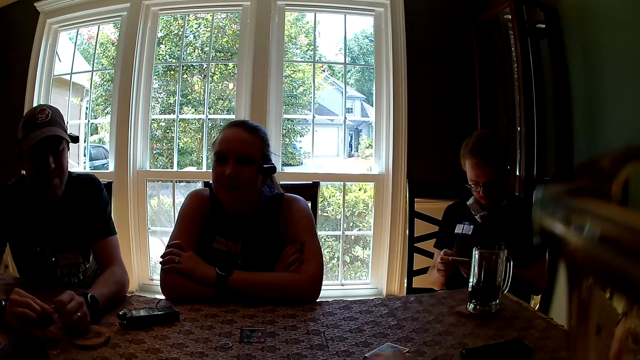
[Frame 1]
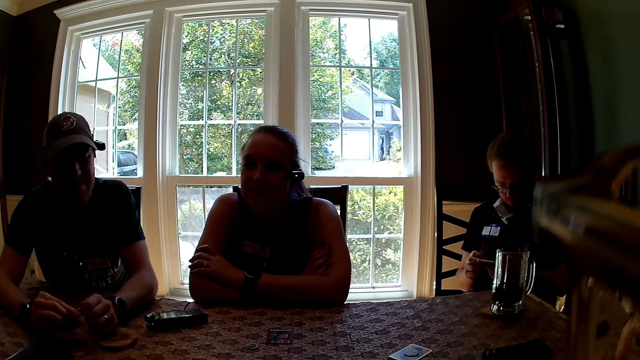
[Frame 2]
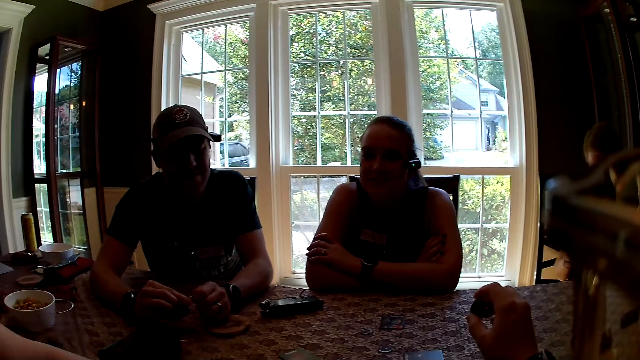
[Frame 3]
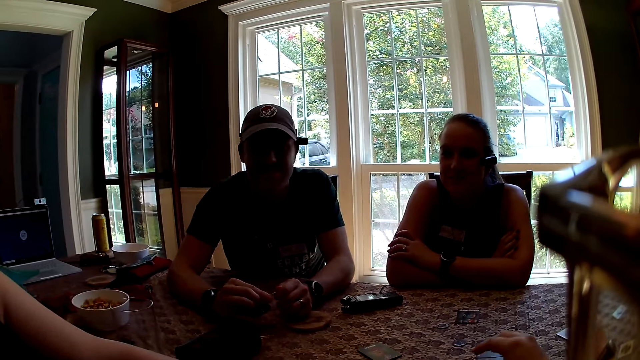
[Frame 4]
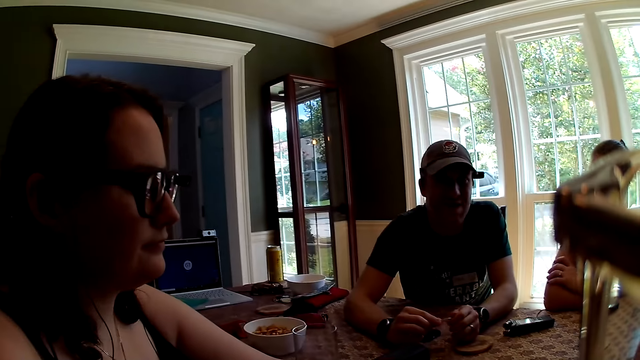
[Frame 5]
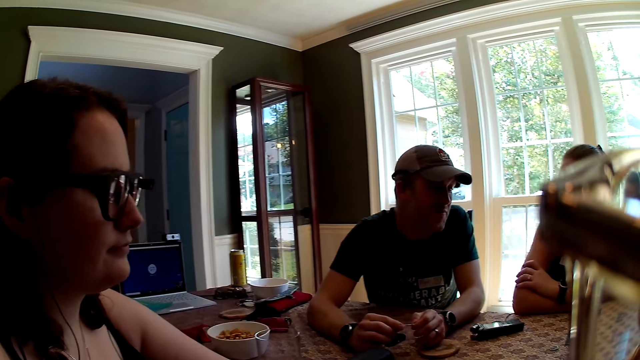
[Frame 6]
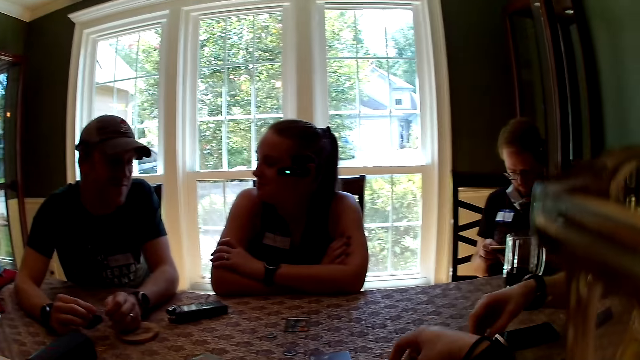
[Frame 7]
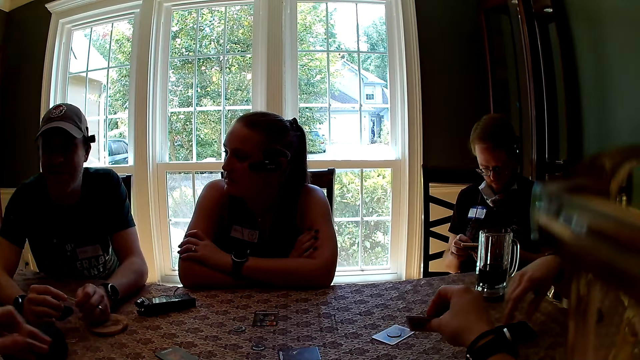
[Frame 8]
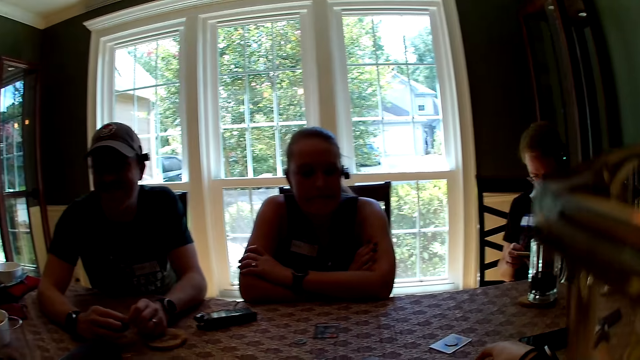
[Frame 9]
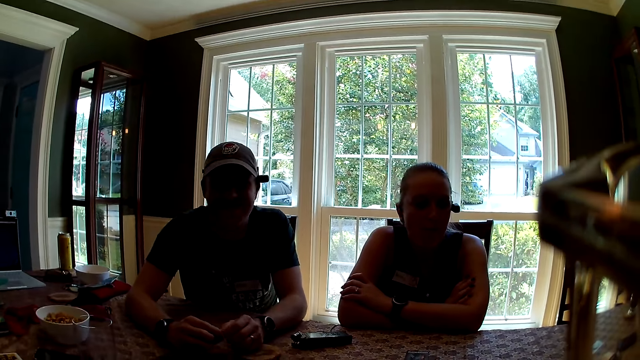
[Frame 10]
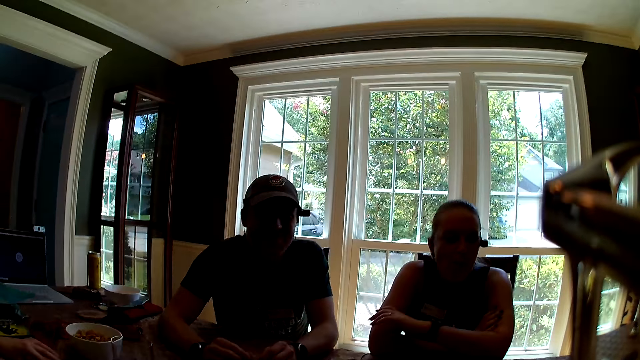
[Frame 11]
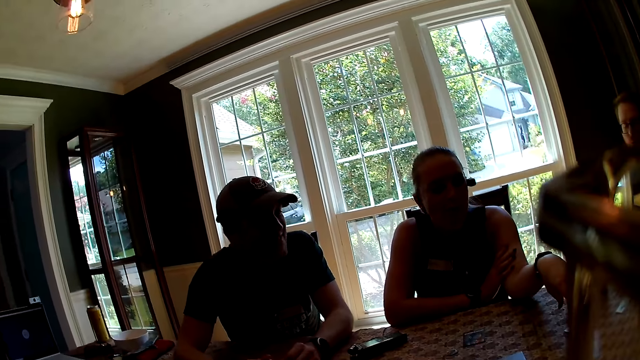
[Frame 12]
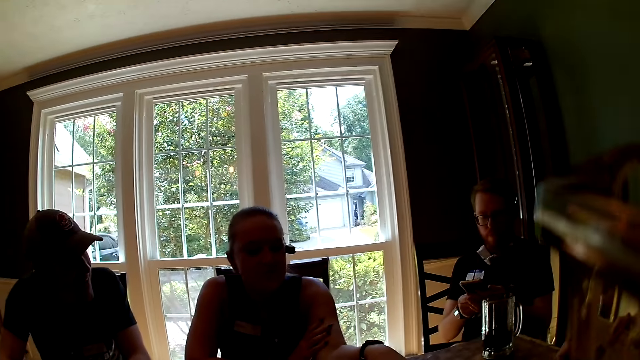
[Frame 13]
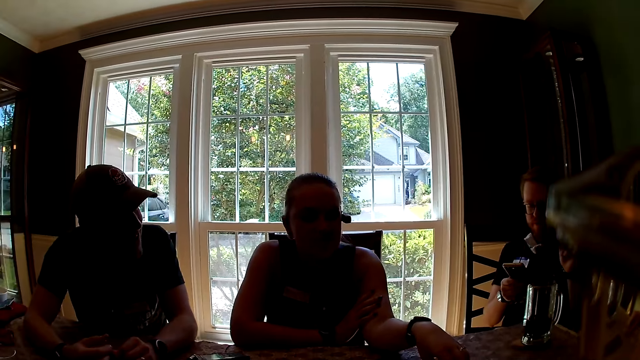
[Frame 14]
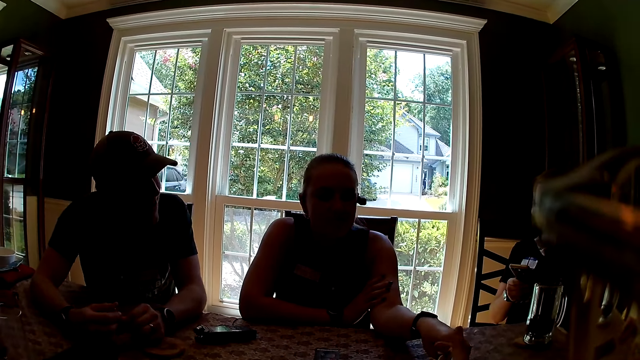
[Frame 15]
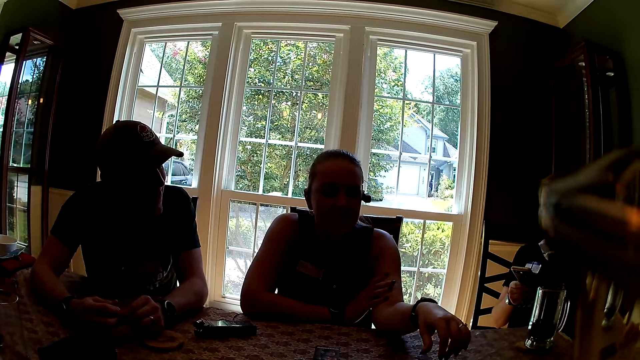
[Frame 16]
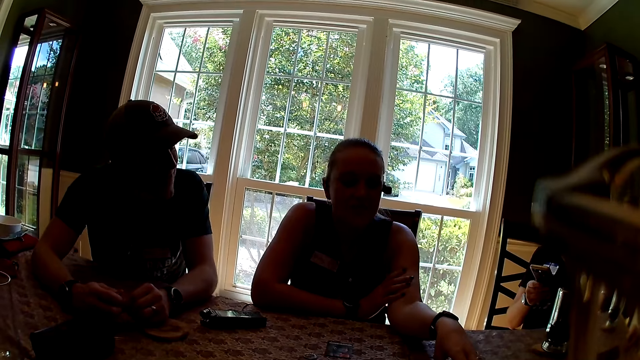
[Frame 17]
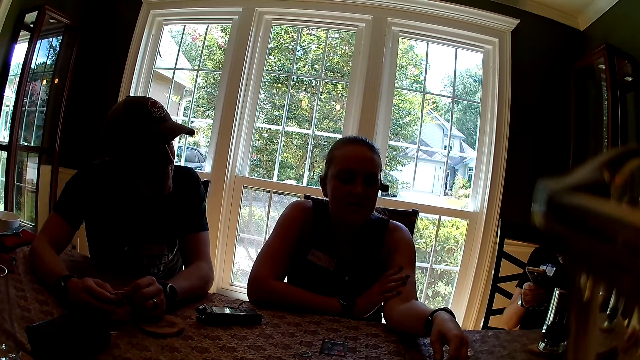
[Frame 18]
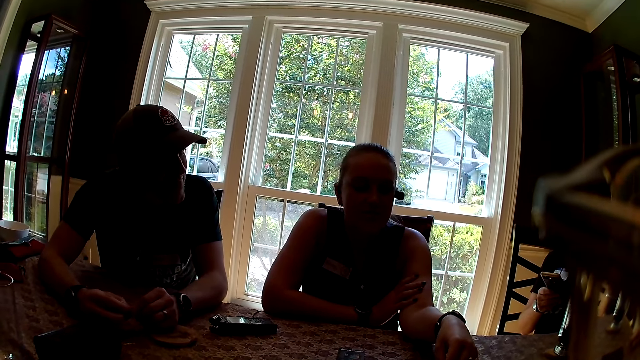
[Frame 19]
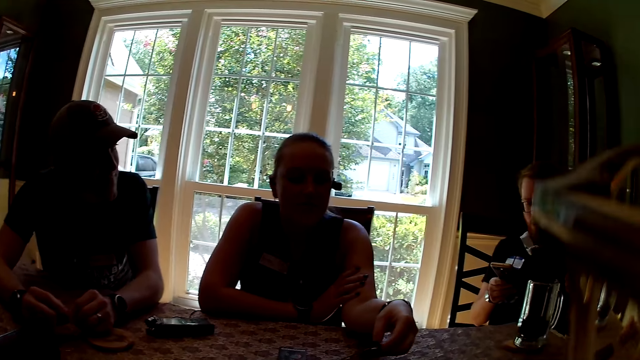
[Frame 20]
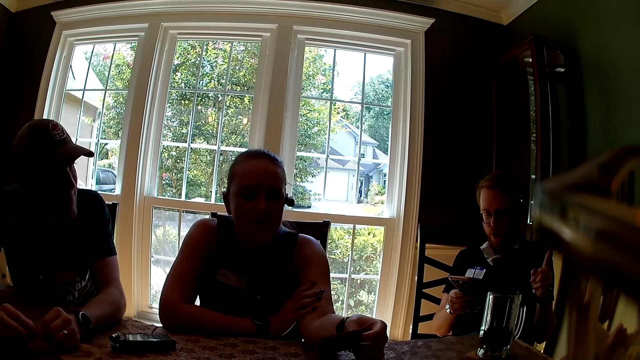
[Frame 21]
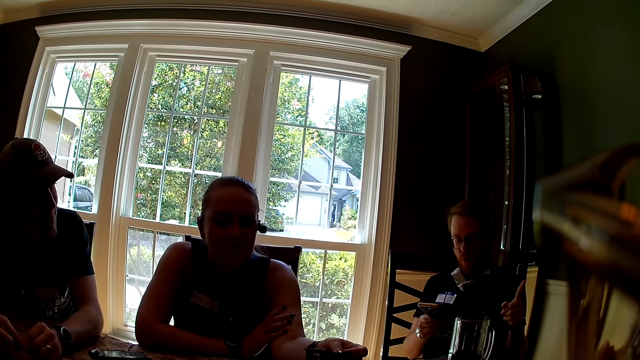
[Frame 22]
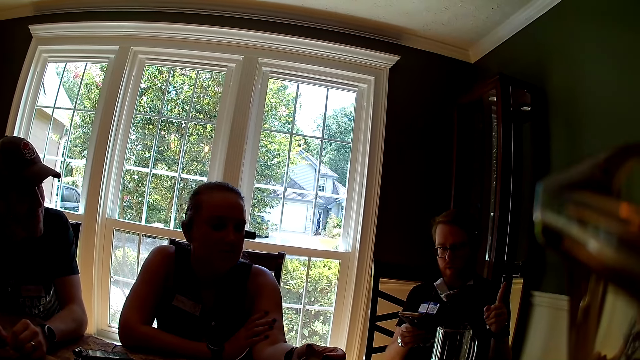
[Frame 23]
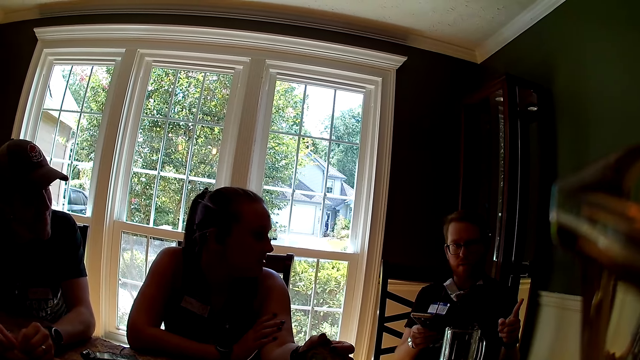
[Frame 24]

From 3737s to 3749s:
The camera wearer looks around a room. A man interacts with a lady. The camera wearer drops a card on the table with her right hand. She interacts with the lady. A woman touches the card with her left hand on the table. Another man reads from a phone. The woman holds the card with her left hand.

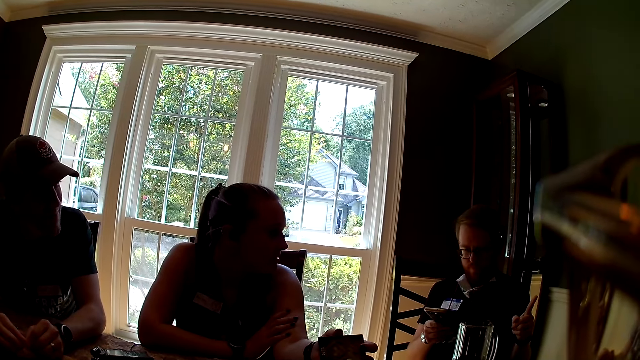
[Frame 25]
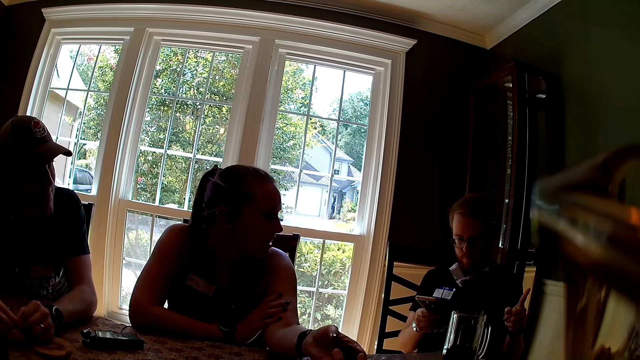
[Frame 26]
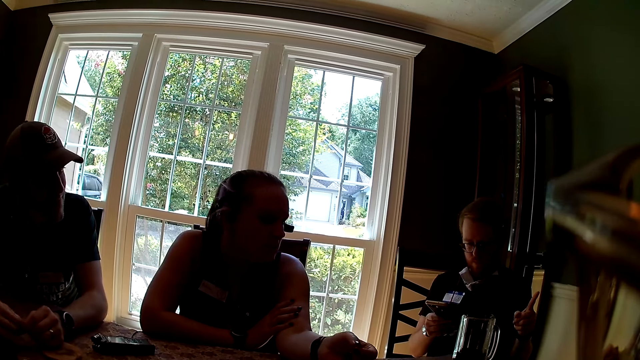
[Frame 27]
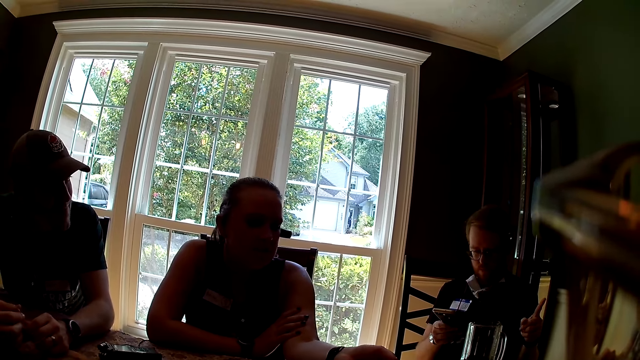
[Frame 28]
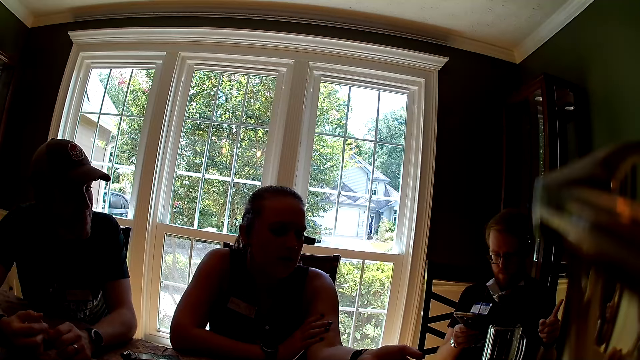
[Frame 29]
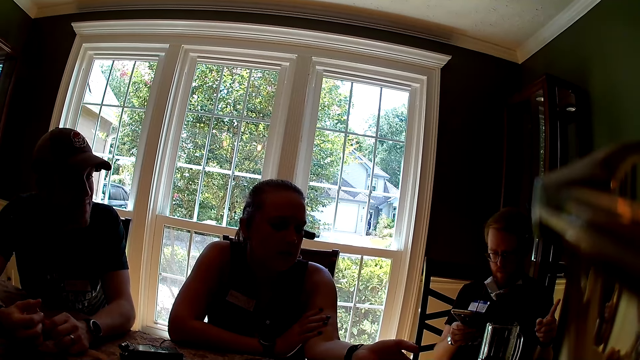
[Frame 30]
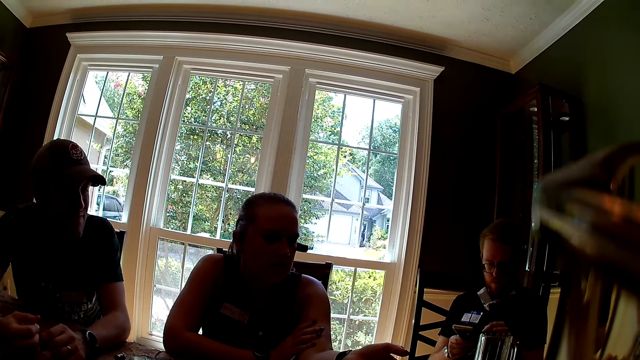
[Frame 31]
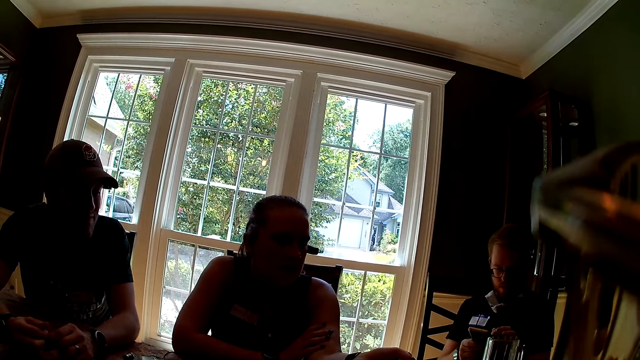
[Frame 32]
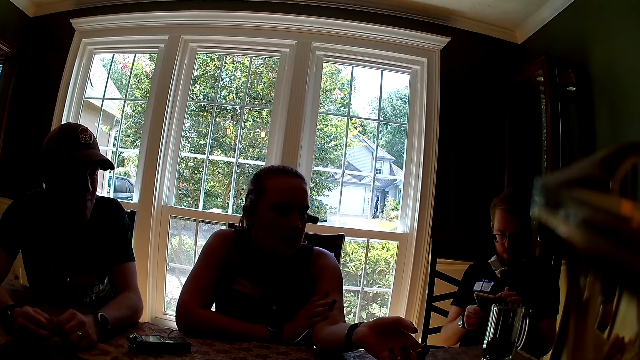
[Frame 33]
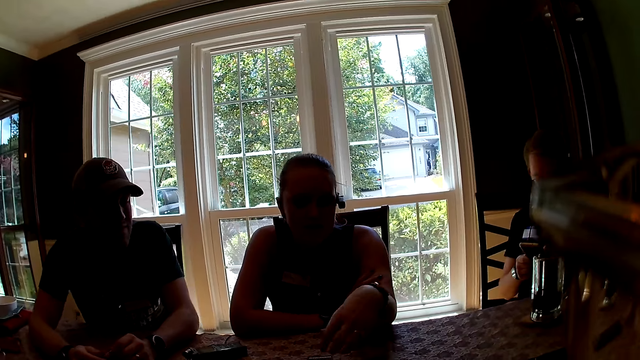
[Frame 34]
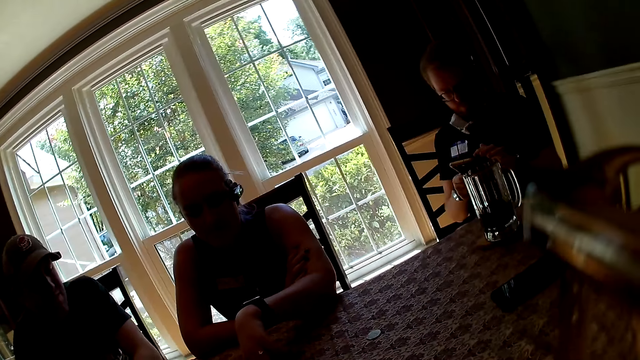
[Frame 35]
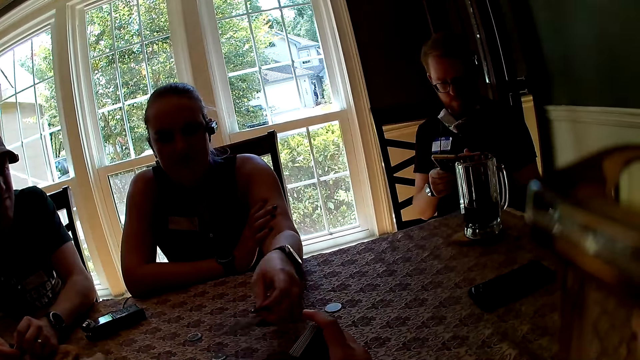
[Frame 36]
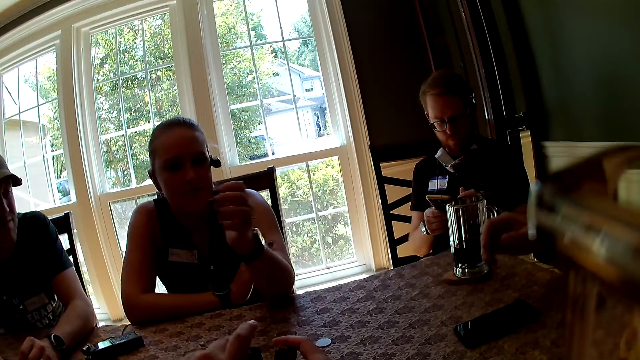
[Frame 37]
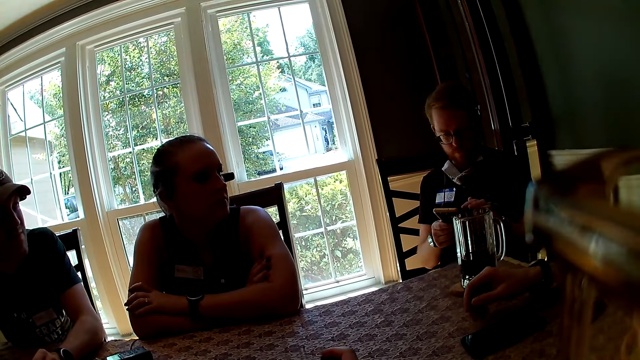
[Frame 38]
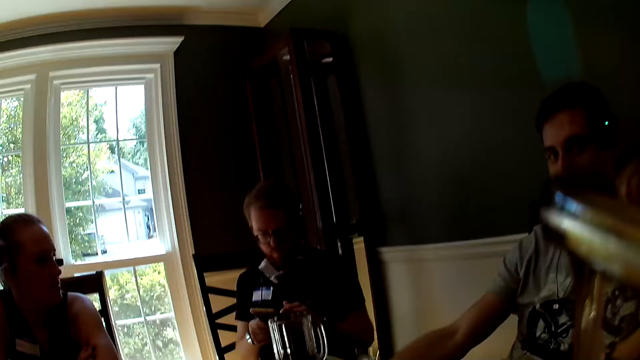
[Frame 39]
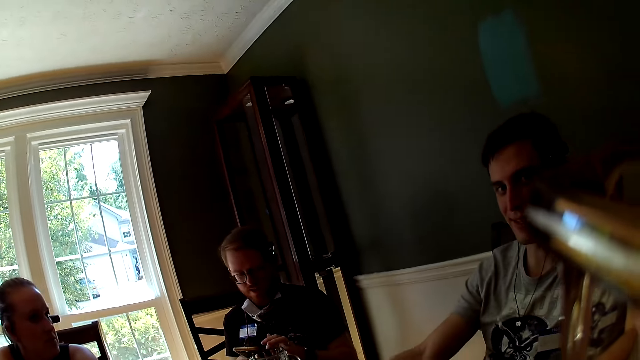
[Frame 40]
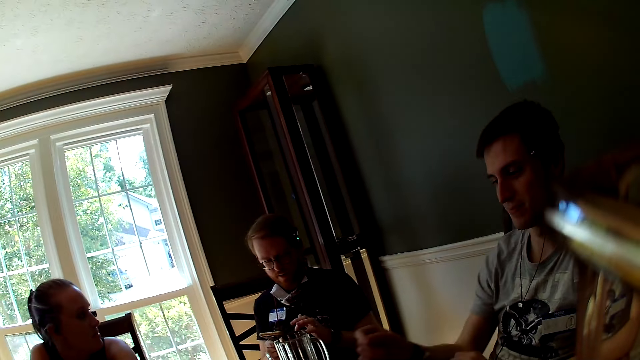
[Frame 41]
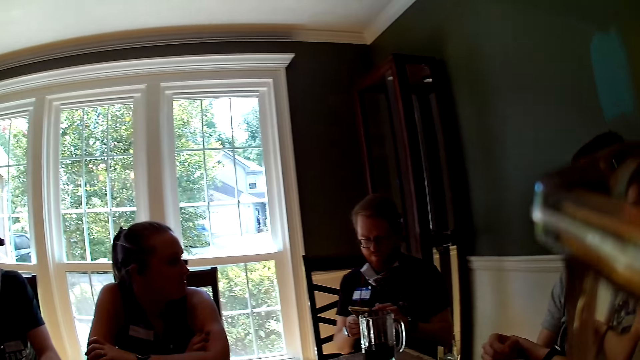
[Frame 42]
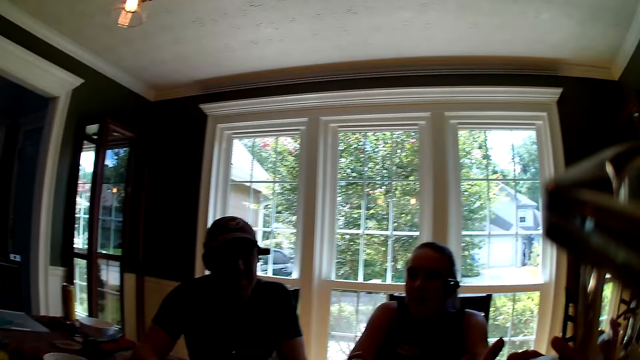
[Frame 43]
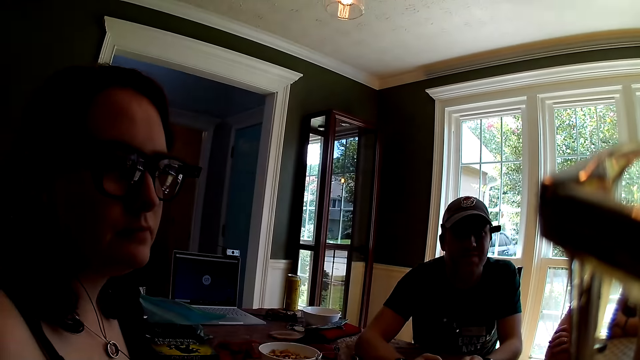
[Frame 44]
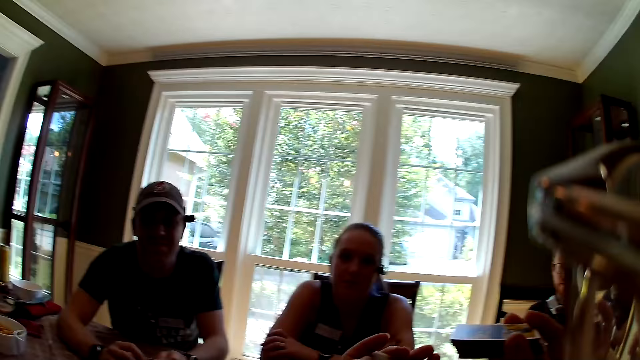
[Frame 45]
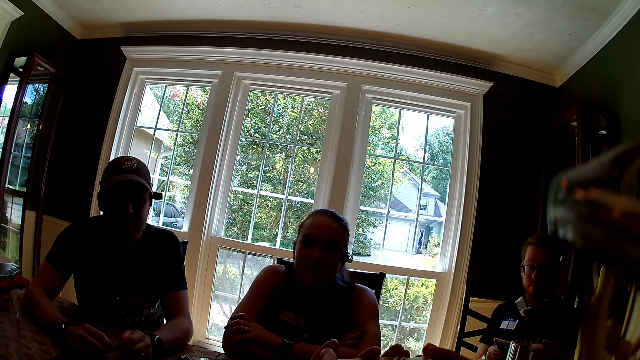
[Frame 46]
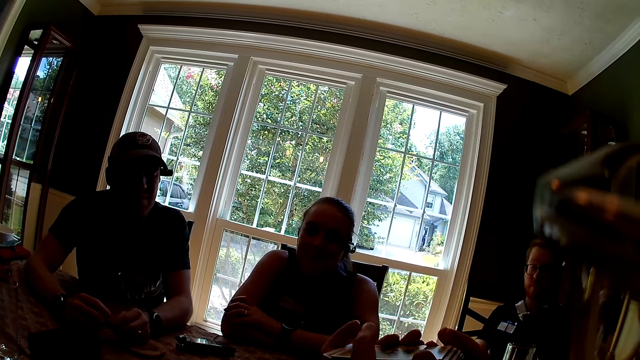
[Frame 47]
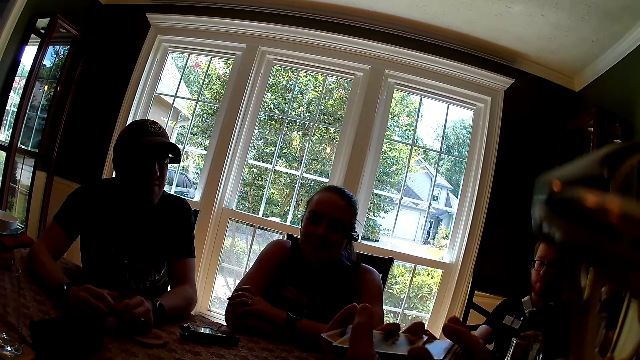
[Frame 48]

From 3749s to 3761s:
The camera wearer looks around a room. They interact with a man. A woman picks a card with her left hand from the table. She drops the card on the table with her left hand. The camera wearer looks around the room. A lady interacts with the camera wearer. The camera wearer shuffles a deck of cards with both hands.
